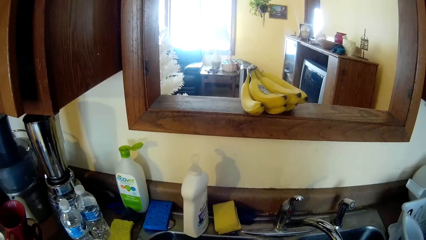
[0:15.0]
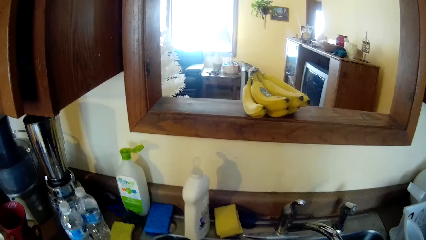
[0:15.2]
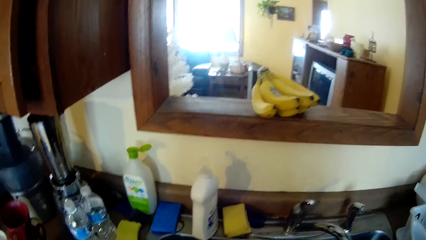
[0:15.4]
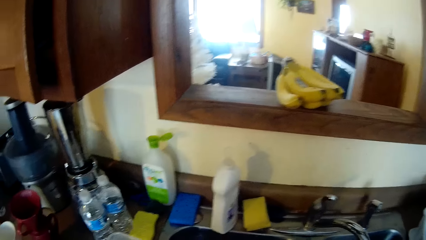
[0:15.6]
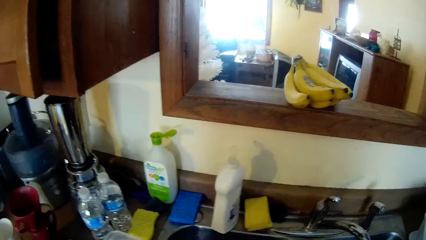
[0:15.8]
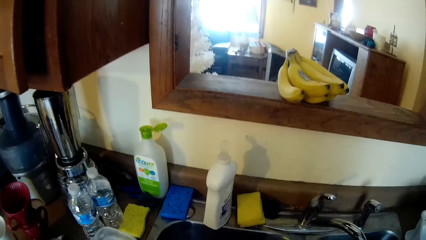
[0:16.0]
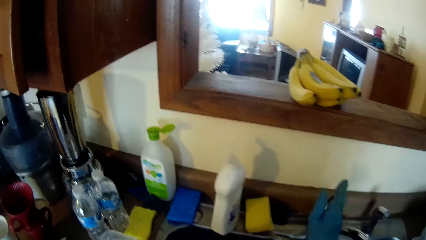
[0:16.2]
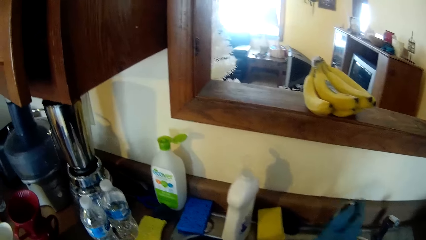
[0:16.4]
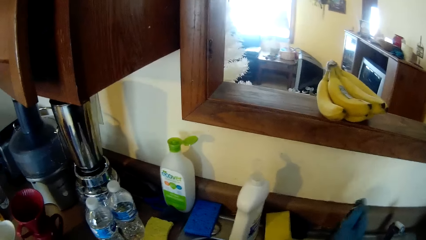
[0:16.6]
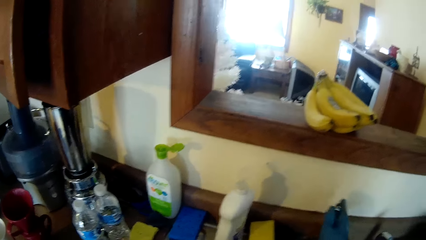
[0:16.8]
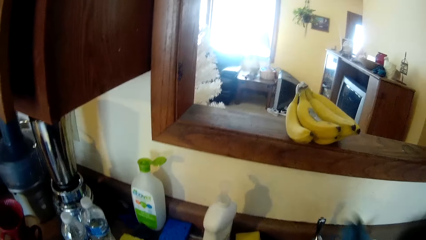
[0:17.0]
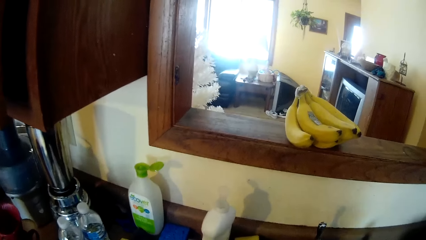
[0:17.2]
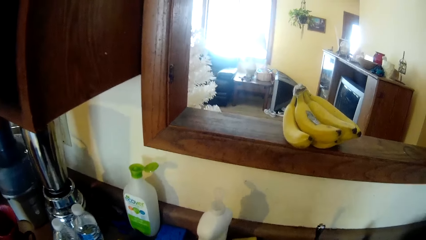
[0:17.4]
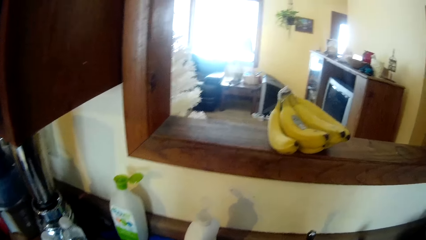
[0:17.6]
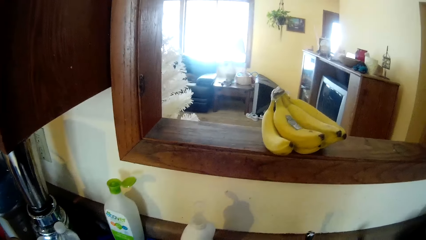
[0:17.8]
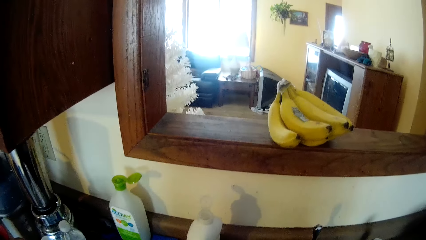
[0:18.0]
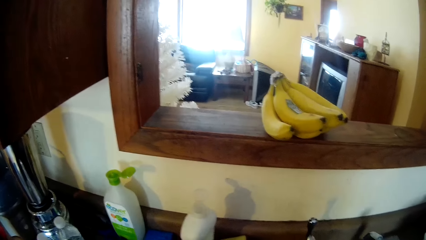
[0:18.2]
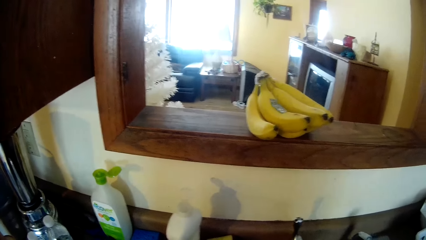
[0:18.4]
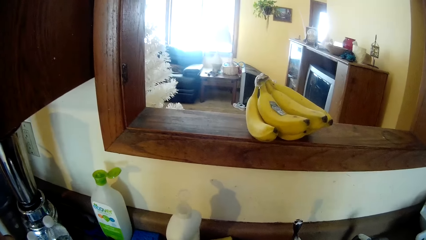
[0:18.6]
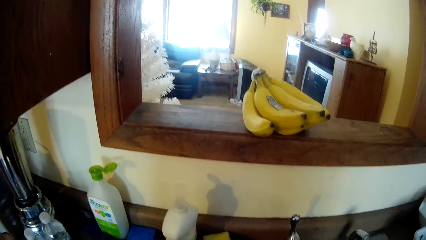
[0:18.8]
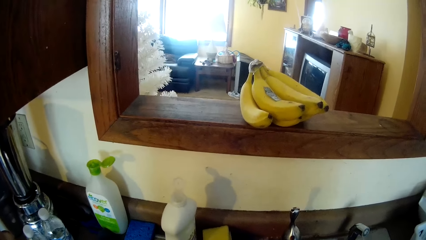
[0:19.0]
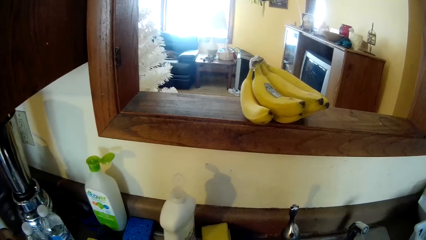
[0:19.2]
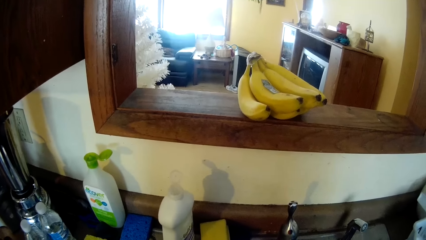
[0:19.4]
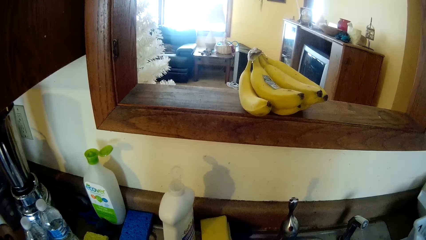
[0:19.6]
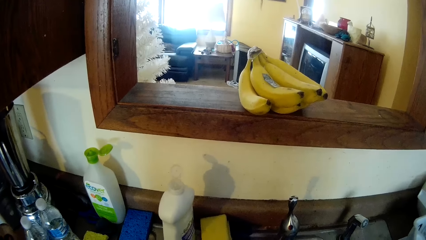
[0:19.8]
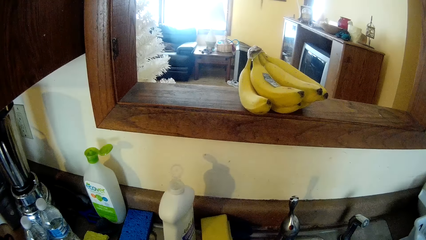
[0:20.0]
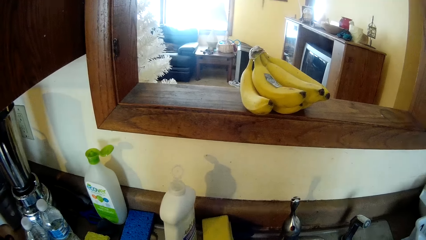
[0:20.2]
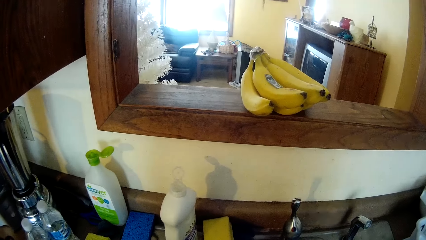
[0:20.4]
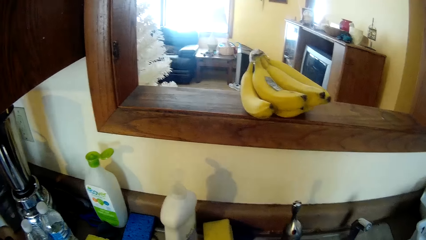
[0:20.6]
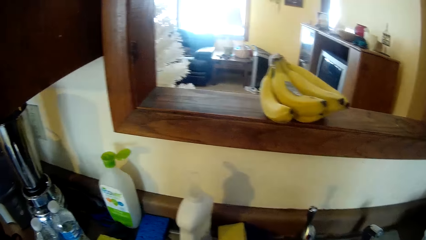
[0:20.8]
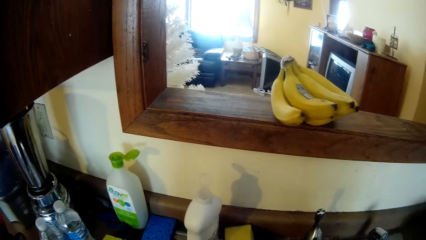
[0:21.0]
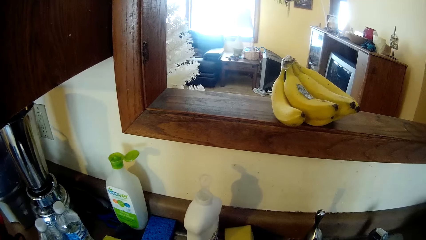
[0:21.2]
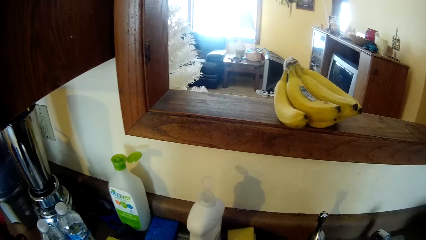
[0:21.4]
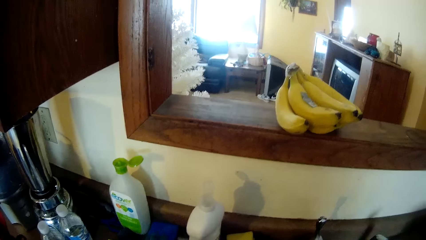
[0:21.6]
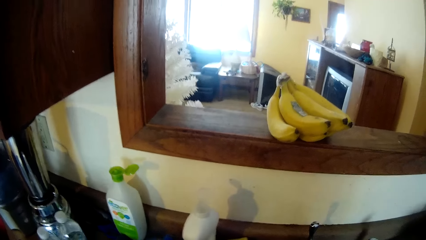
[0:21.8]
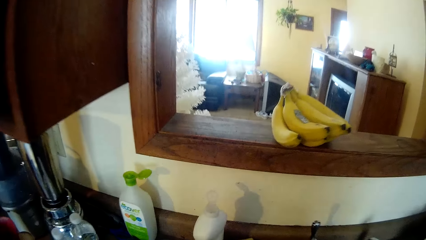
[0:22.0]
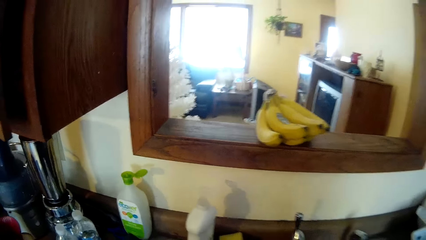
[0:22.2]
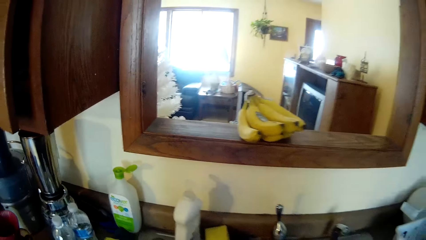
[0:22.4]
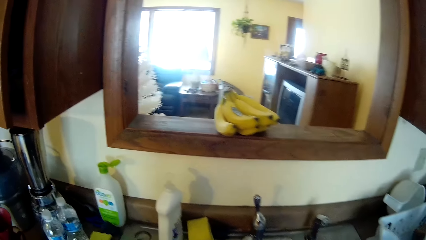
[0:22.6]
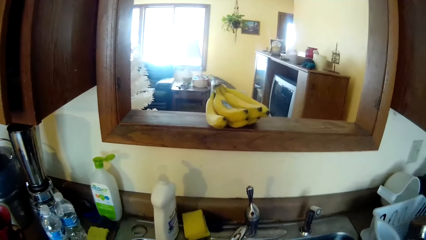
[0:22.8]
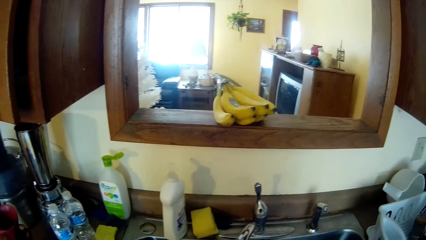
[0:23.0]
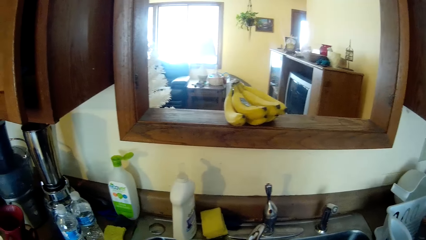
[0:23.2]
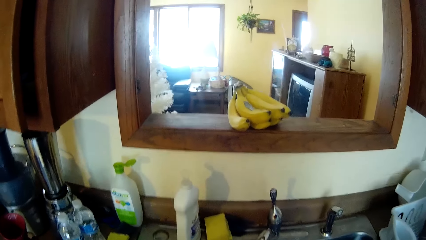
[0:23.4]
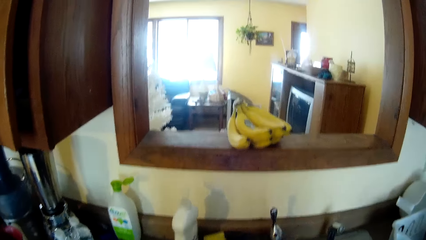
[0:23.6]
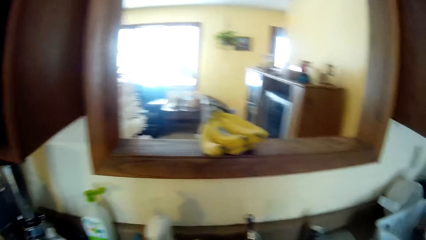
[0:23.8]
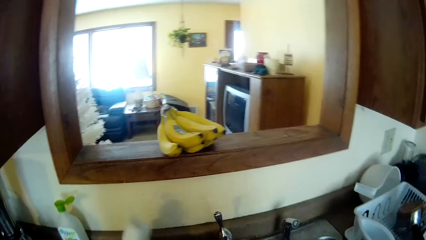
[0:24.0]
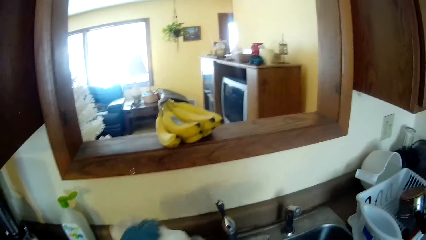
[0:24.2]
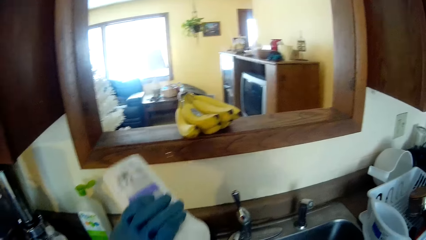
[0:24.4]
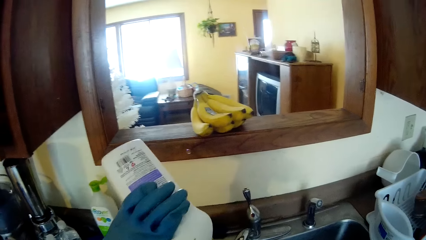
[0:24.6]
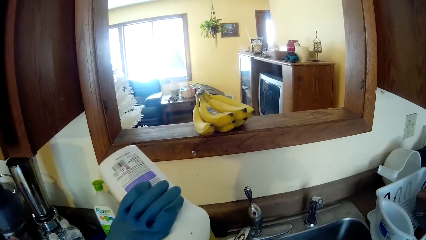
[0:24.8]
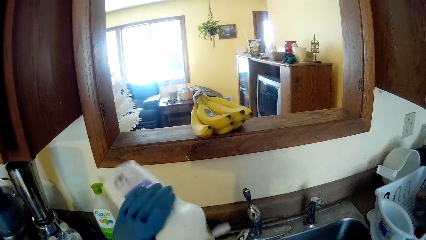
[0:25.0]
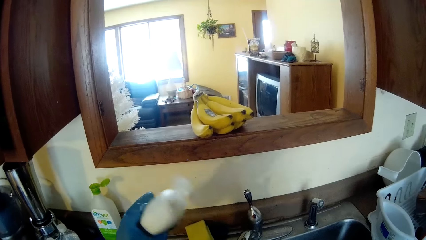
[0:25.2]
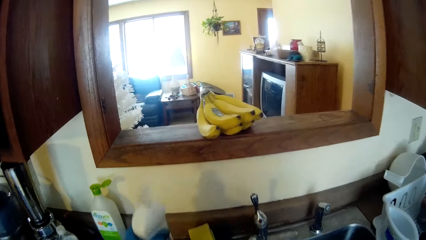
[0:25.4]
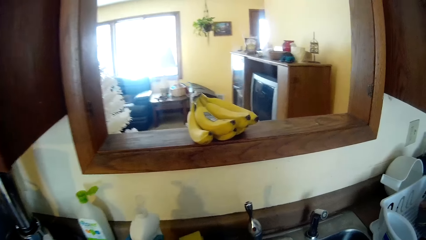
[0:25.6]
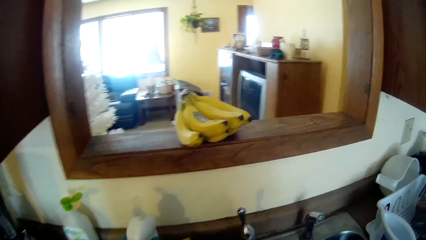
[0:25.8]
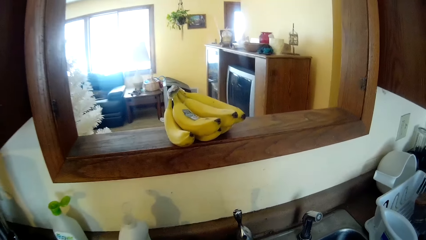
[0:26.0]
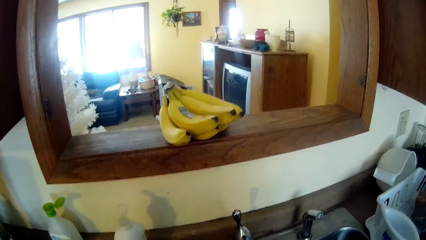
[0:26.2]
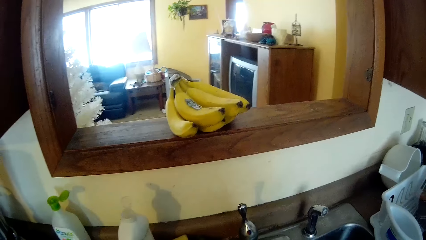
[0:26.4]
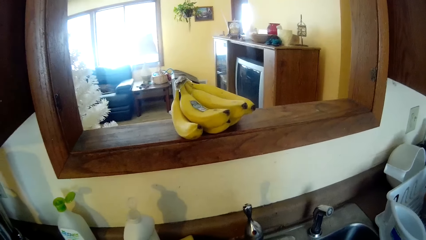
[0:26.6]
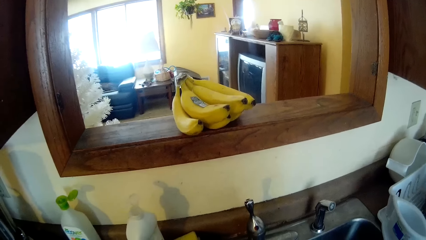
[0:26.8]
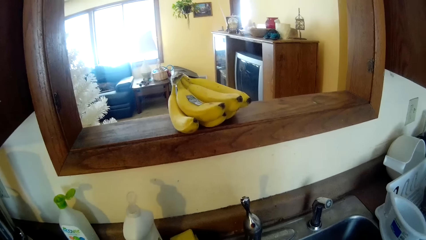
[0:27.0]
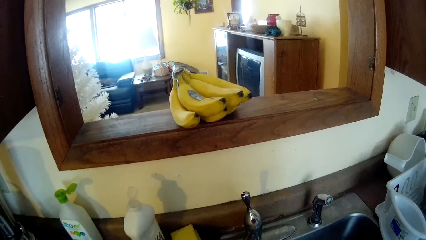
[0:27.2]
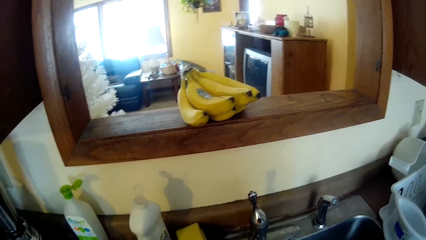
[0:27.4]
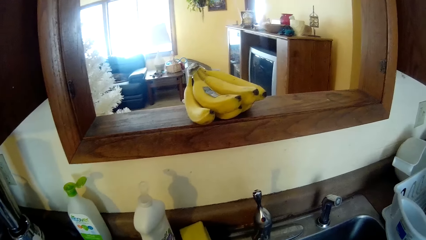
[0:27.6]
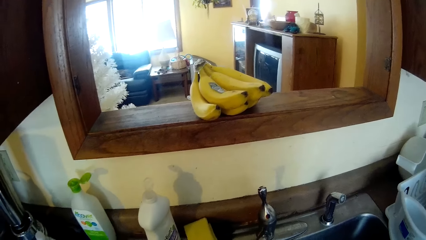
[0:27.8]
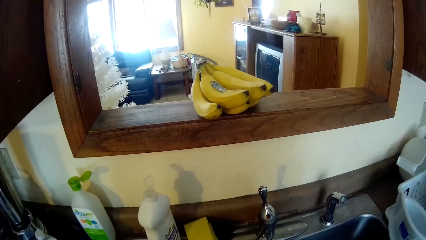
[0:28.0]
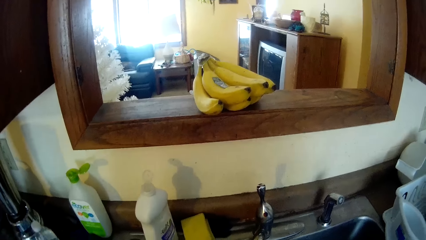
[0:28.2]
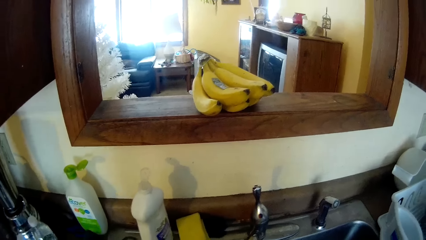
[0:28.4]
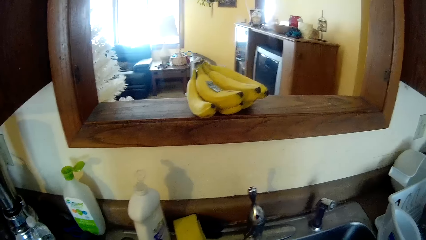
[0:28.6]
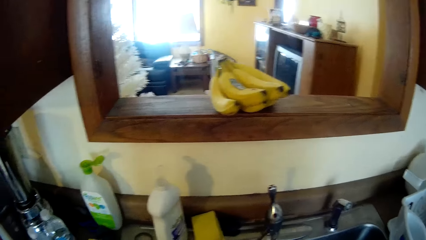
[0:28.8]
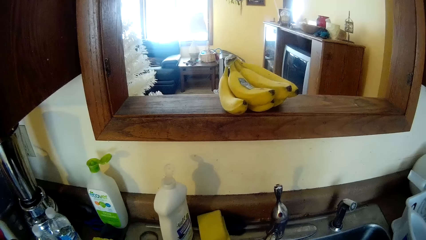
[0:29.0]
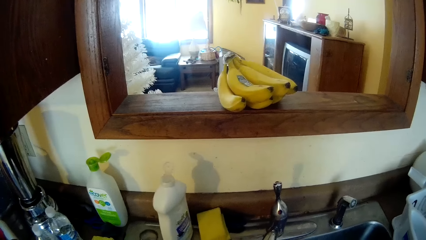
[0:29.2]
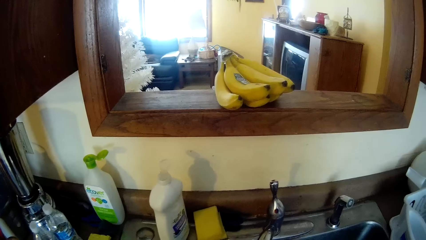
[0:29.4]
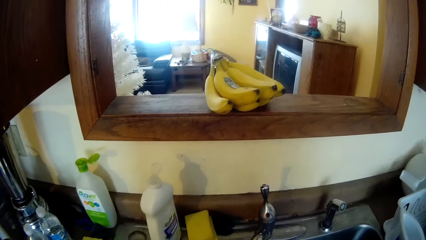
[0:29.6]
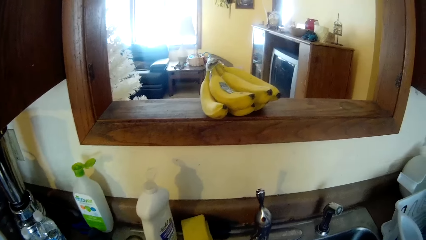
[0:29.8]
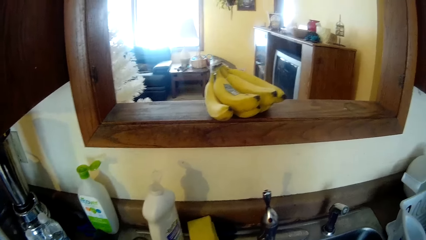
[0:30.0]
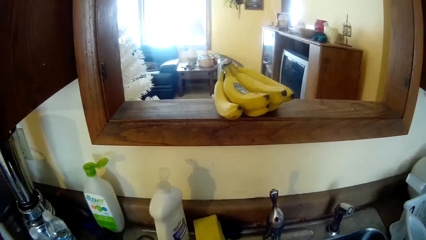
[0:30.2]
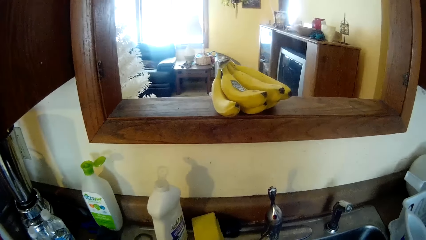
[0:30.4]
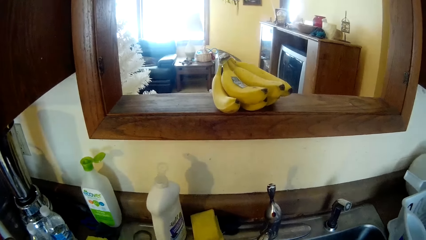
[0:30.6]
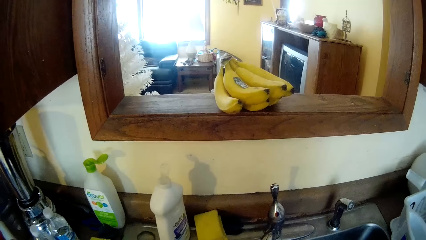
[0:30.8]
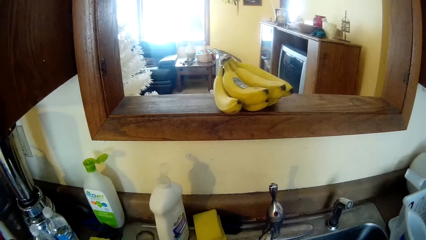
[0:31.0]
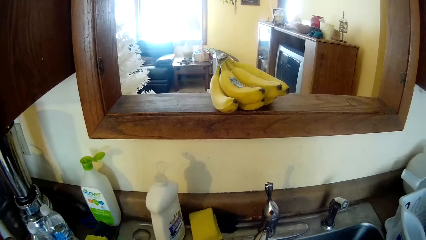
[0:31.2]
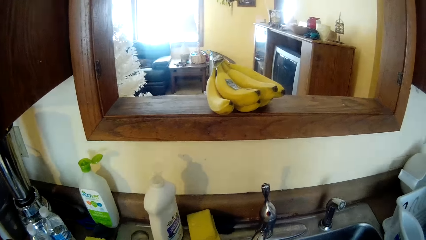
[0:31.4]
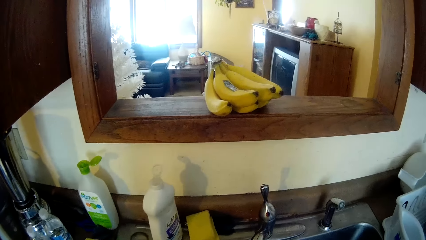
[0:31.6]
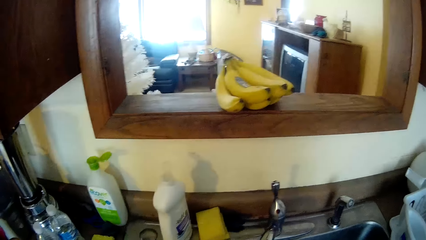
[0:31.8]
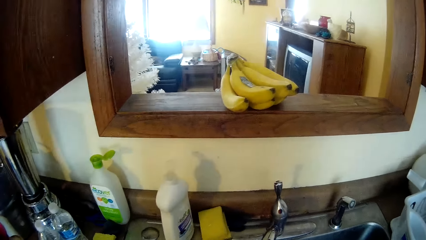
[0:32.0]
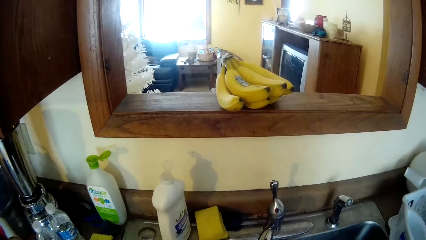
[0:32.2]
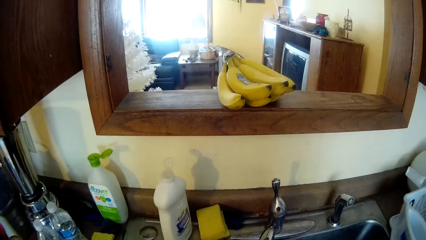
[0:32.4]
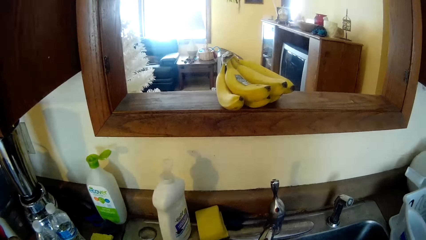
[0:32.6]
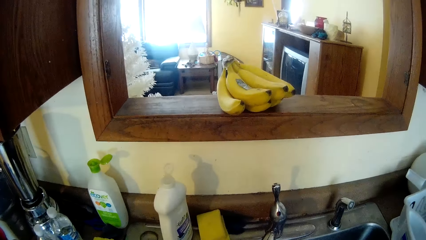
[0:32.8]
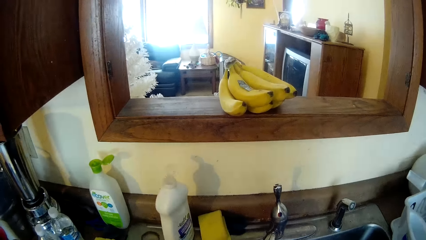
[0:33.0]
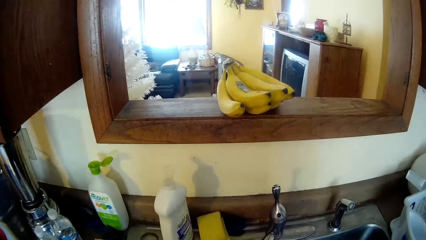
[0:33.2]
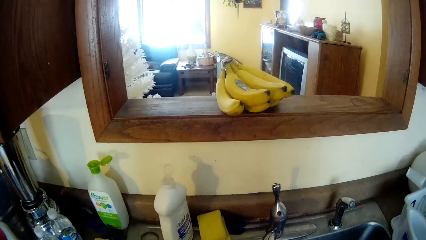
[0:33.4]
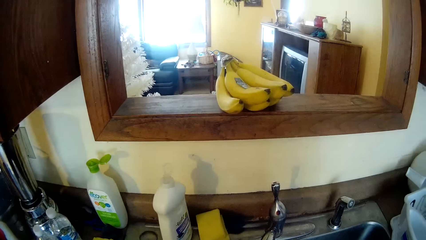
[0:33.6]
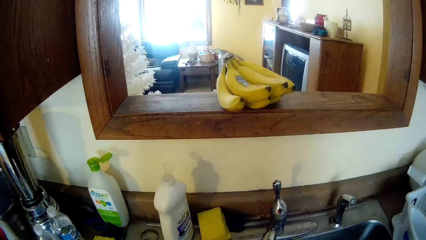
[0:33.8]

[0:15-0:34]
The camera wearer opens a water tap with her right hand. She picks up a liquid soap bottle from the kitchen sink with her left hand, pours some liquid soap out from the bottle and drops the liquid soap bottle on the kitchen sink with her left hand.
